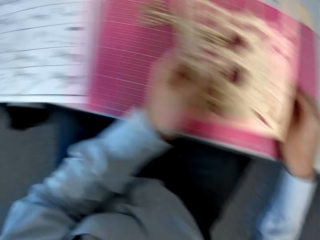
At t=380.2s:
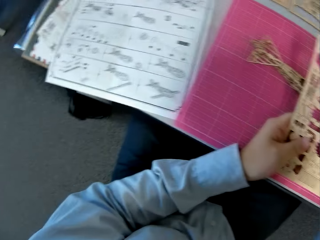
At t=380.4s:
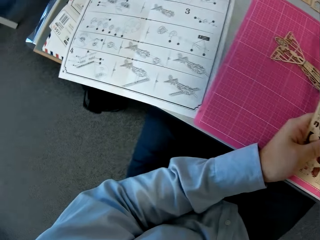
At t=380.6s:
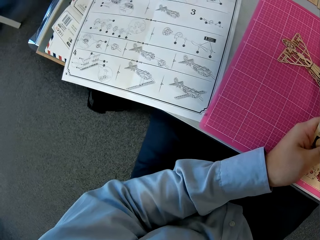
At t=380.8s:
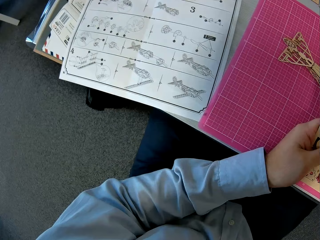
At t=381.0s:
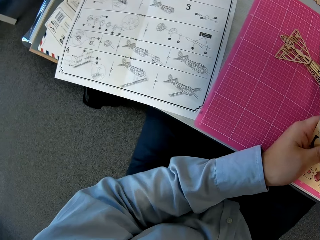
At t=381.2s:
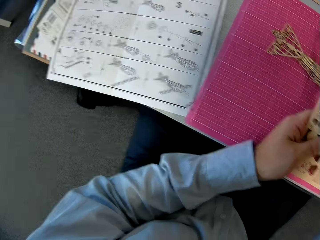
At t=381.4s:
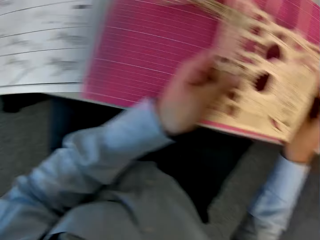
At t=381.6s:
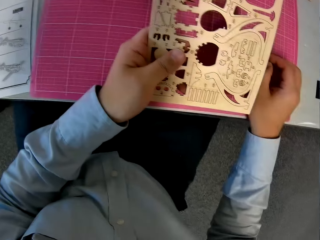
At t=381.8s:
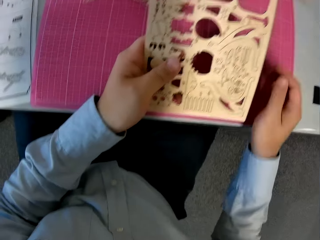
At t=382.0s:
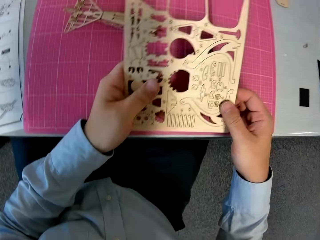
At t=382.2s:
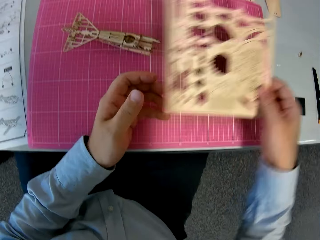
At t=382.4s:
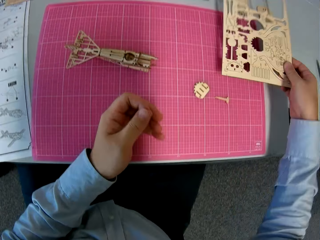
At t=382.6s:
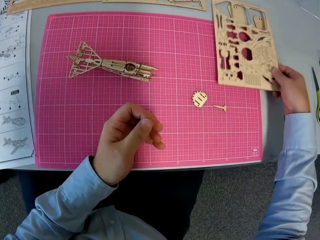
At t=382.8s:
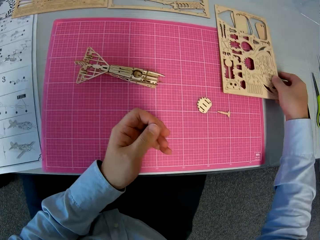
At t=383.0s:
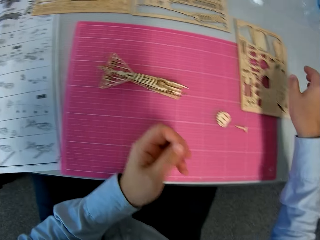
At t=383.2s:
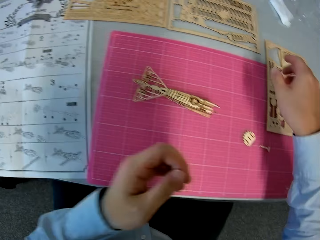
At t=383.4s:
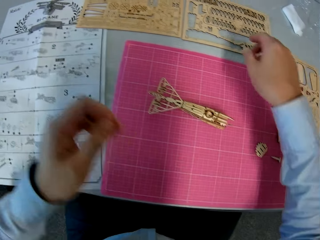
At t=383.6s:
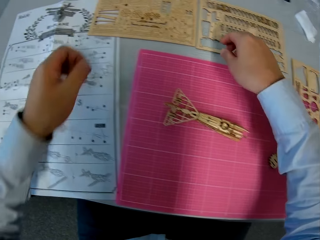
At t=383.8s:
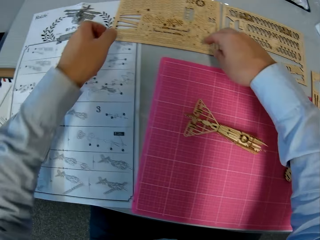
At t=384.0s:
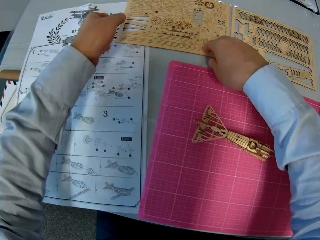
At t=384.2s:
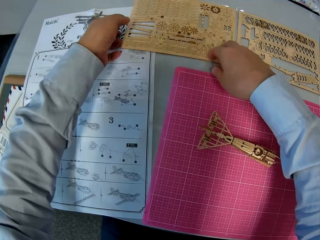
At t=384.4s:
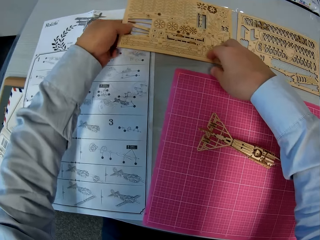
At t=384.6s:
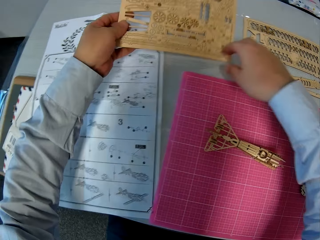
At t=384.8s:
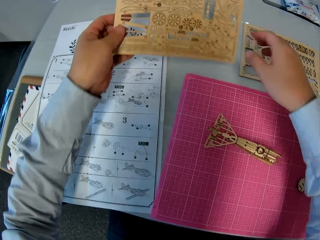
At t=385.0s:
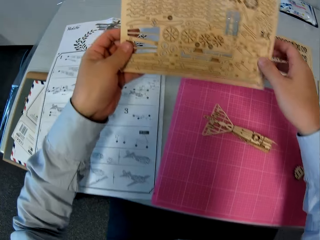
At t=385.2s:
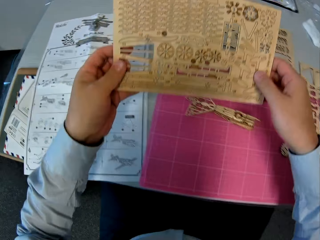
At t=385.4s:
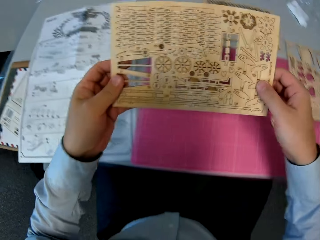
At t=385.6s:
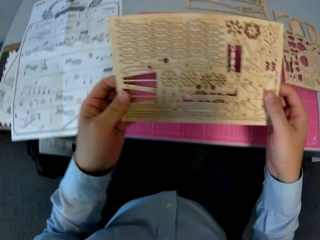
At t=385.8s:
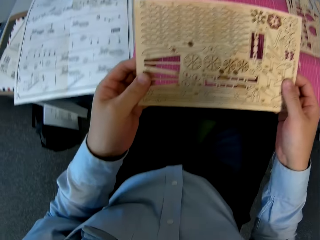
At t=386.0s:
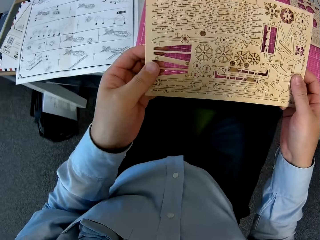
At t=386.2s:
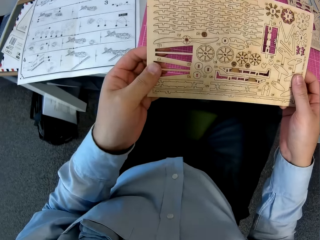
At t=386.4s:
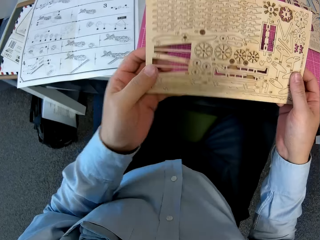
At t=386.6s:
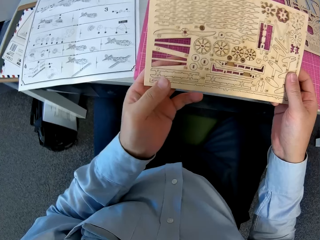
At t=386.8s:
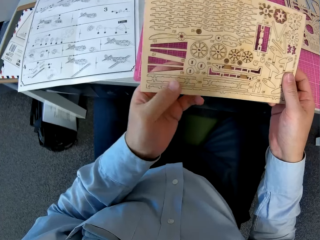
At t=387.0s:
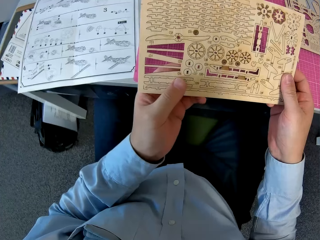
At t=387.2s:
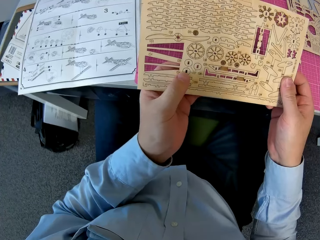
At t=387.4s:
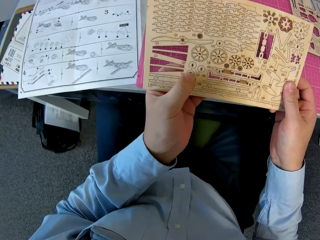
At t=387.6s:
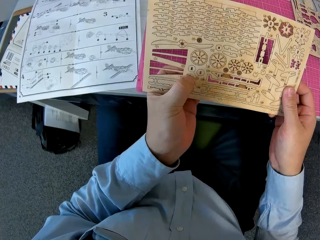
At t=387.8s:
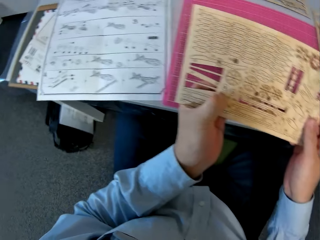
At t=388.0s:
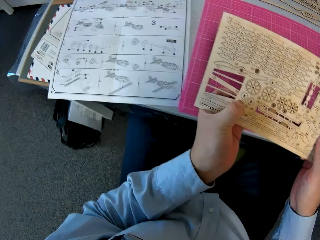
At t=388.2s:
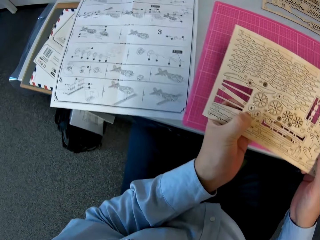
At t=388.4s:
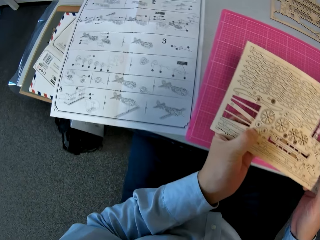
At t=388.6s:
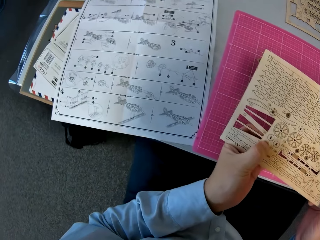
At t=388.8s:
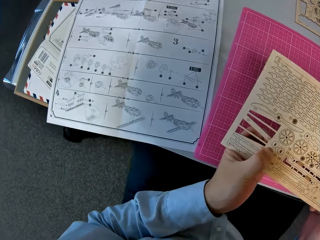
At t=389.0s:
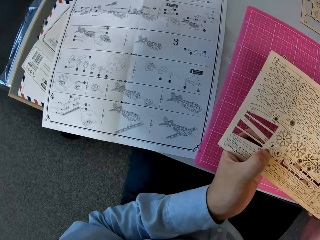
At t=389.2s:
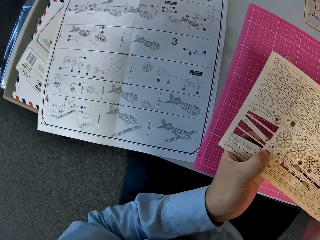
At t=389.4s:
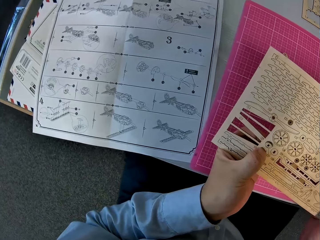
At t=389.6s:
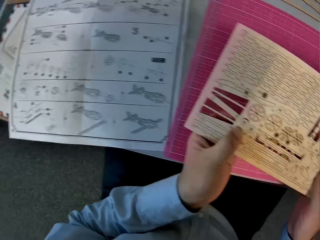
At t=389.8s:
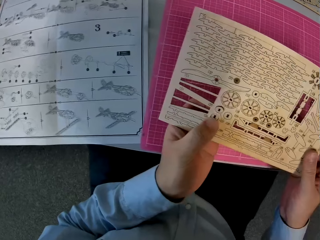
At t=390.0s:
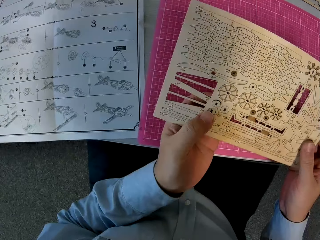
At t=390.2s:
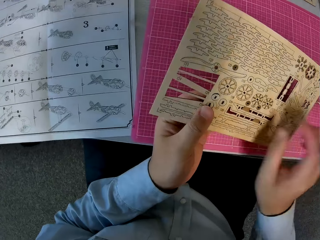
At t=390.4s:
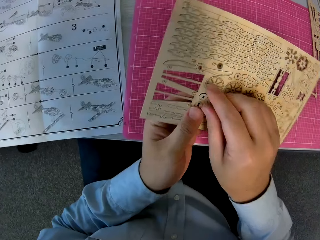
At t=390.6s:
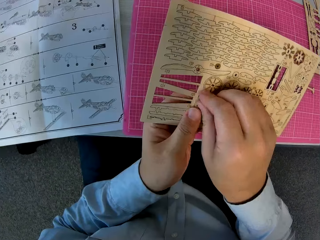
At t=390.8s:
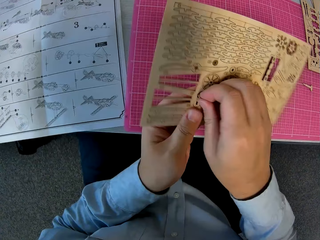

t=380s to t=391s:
The camera wearer looks at the instruction manual. They turn around. They hold something. They place the wooden sheet at the right on the cutting sheet. They pick up a wooden sheet on the instruction manual and the table. They hold something. They look at something closely. They detach a wooden piece from the wooden sheet. They push a piece of wood.

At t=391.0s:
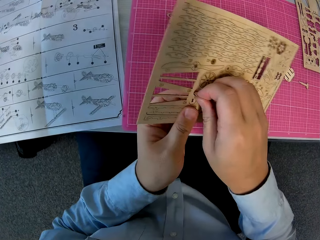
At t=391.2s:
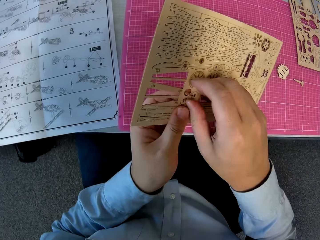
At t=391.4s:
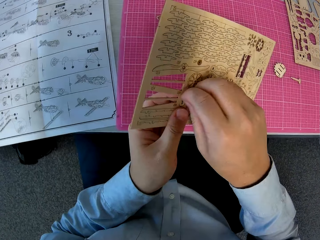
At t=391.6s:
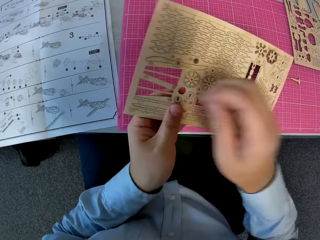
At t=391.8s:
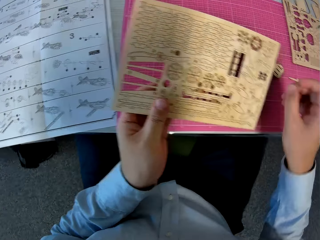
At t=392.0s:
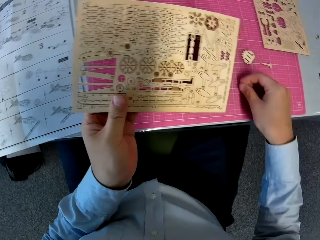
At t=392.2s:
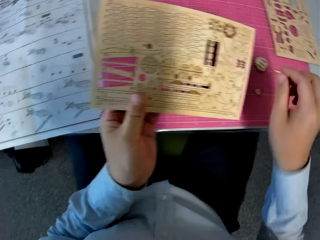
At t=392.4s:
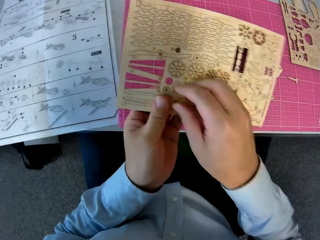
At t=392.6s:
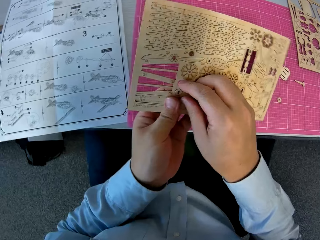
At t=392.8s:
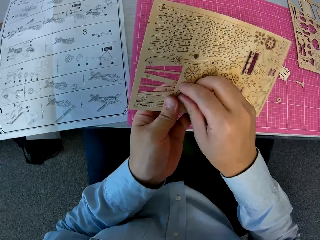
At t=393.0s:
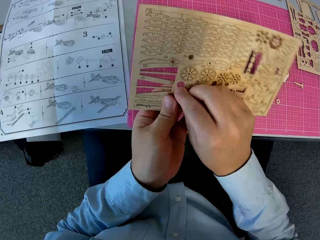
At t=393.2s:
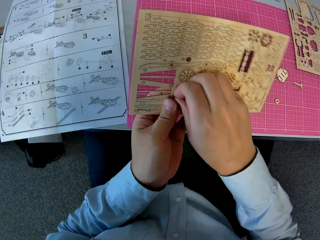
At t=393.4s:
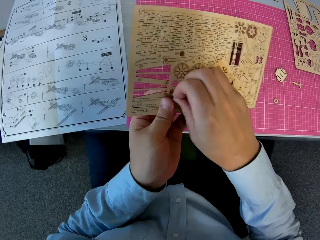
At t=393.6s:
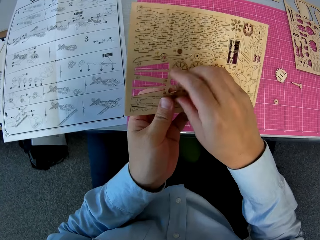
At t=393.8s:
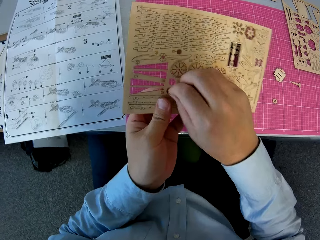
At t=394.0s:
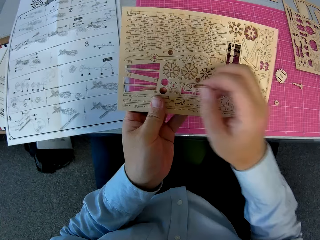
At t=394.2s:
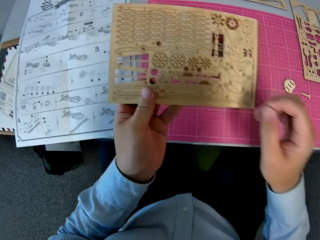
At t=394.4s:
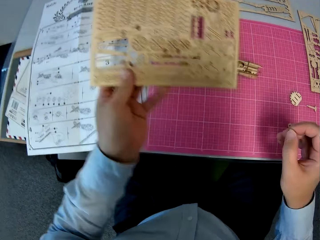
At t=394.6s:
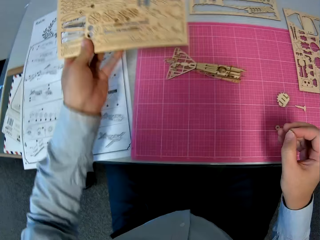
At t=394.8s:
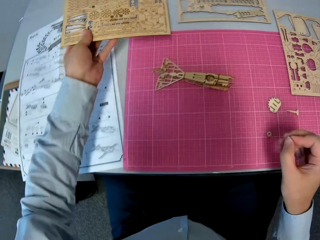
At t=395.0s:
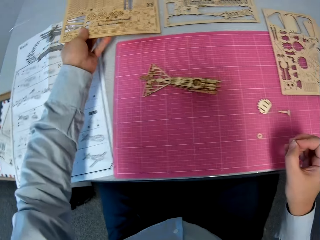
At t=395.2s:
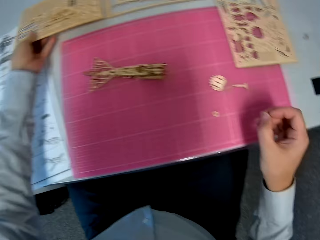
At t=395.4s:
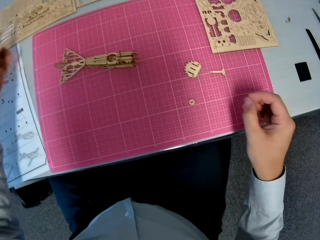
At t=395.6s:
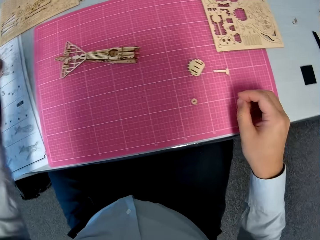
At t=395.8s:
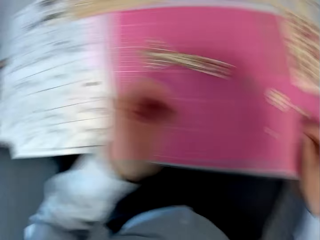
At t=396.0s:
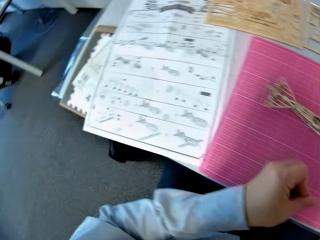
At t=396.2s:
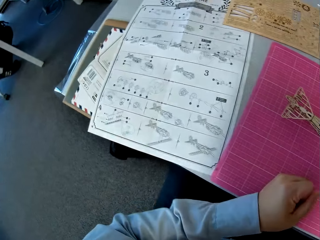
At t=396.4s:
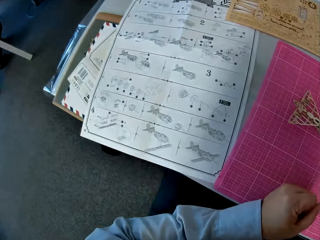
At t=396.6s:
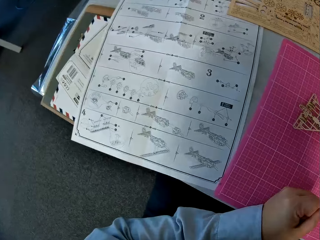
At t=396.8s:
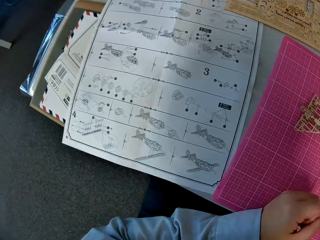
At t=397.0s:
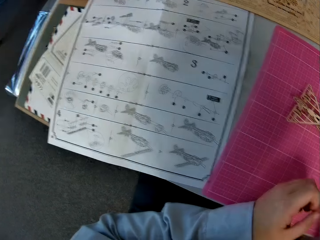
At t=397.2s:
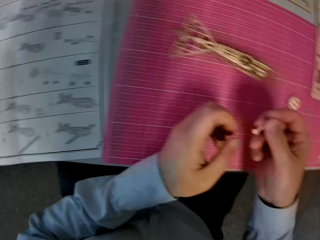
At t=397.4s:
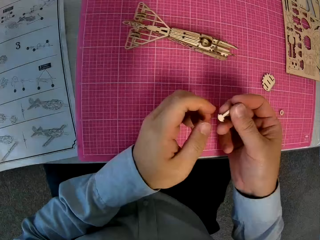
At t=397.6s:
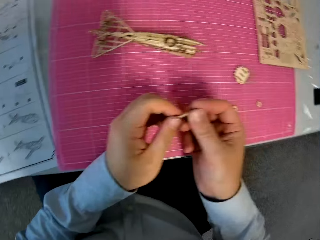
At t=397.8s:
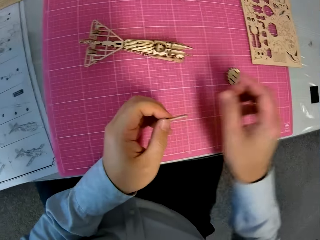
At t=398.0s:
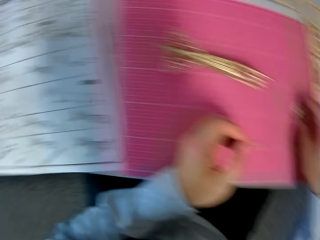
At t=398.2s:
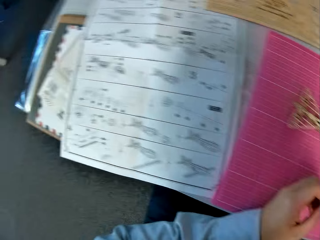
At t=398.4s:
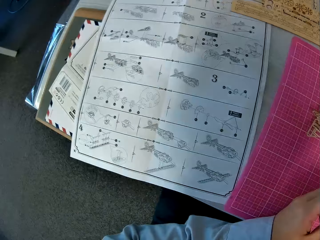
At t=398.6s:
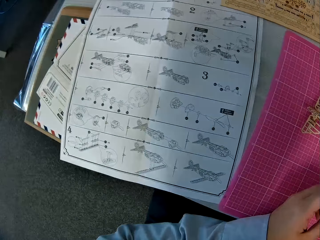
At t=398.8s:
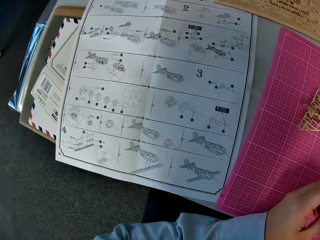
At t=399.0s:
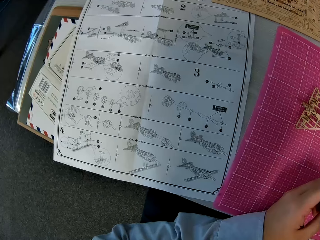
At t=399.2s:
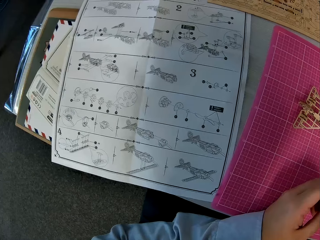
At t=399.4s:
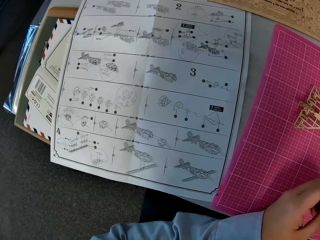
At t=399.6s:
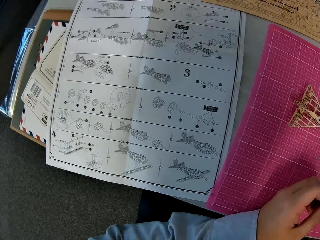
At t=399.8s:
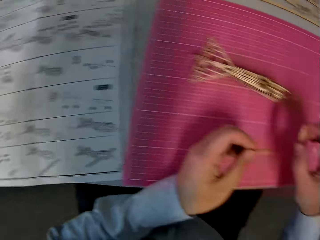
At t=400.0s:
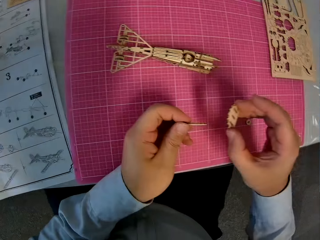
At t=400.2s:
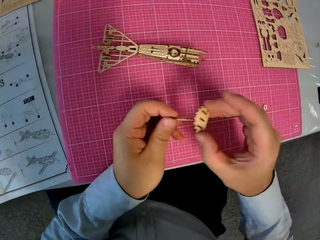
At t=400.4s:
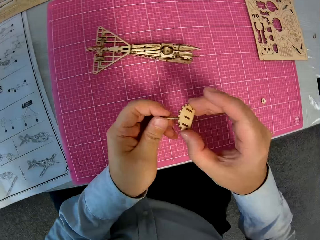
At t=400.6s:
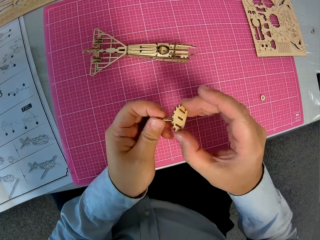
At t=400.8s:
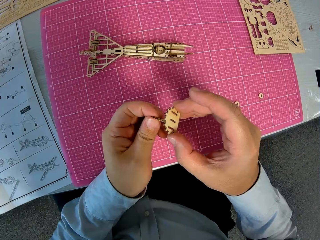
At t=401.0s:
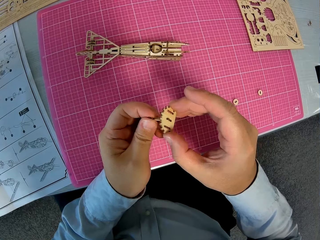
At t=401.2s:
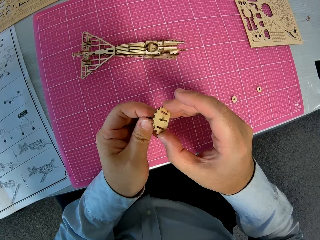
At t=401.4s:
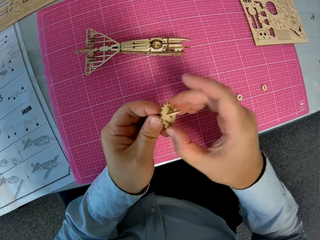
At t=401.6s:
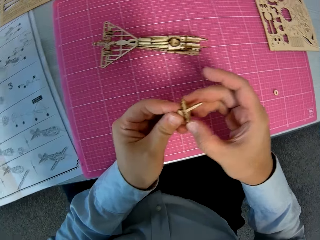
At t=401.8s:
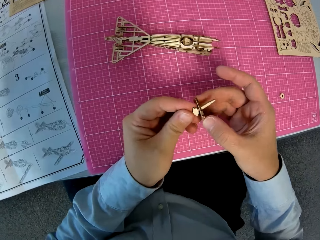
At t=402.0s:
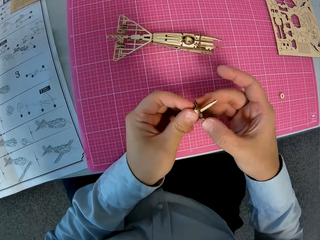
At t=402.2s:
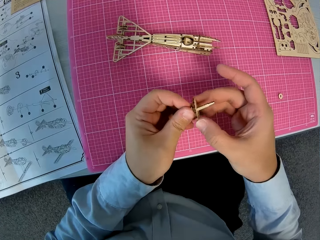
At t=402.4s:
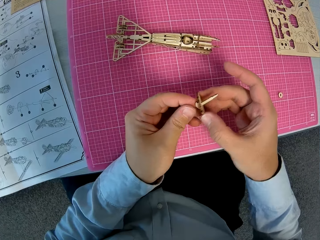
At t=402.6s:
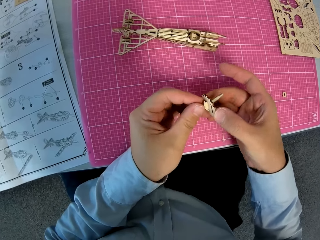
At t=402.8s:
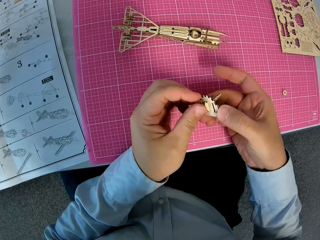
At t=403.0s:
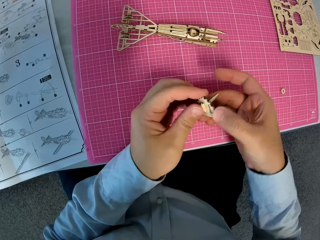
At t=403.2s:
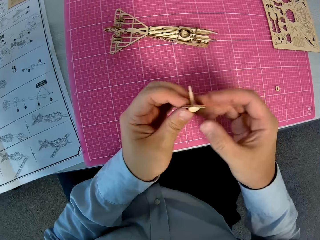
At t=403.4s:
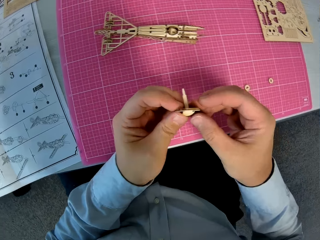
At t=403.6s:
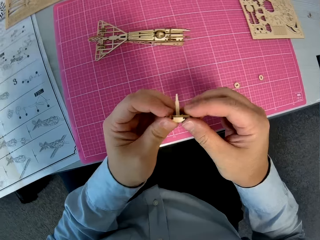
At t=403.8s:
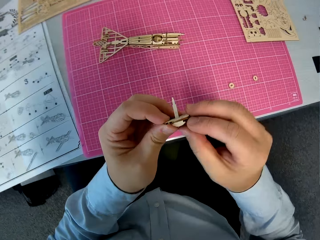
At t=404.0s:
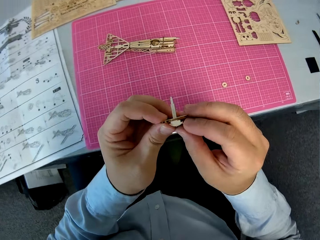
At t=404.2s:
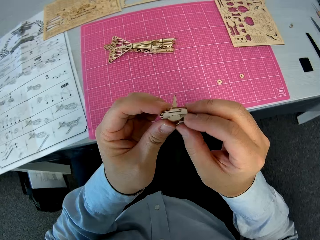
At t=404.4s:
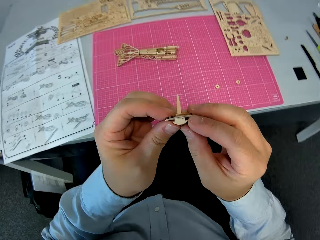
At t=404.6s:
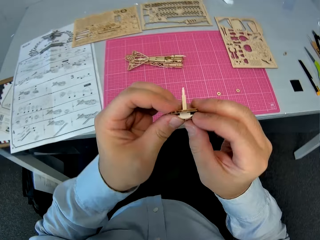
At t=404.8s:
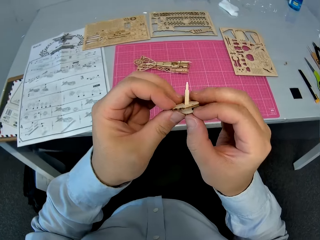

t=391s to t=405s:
The camera wearer pulls a piece of wood. He places the wooden piece on the cutting sheet. He detaches another wooden piece from the wooden sheet. He pulls a piece of wood. He places the wooden sheet on the table and on the instruction manual. He puts a piece of wood on the table. He turns around. He picks up a wooden piece from the cutting sheet. He holds a piece of wood. He picks up another wooden piece from the cutting sheet. He turns around. He looks at the instructions booklet closely. He turns around. He attaches the wooden pieces in his hands together.
